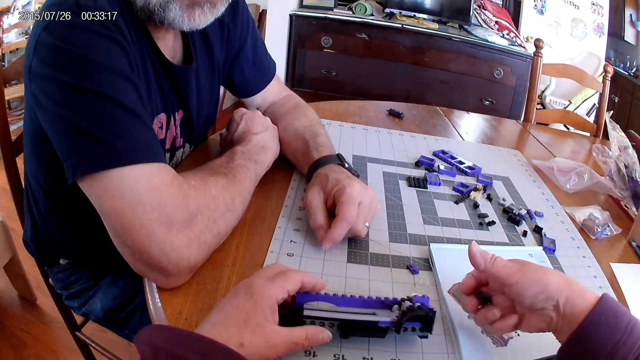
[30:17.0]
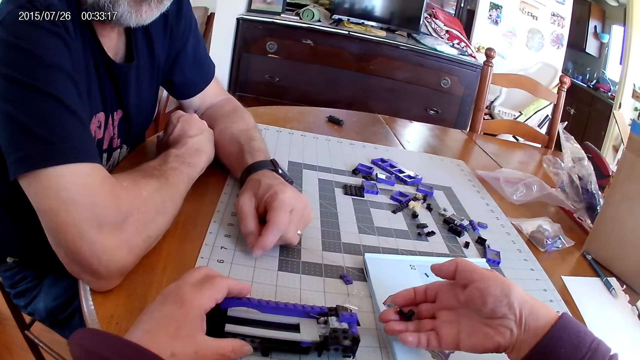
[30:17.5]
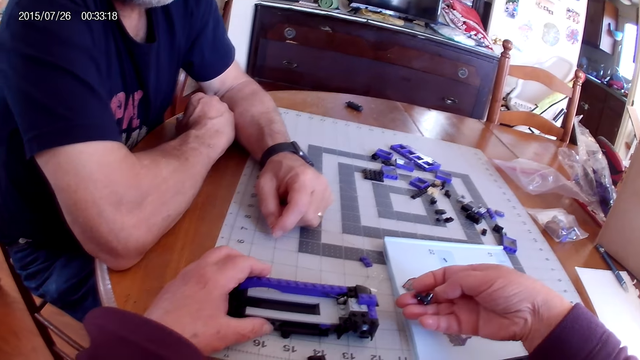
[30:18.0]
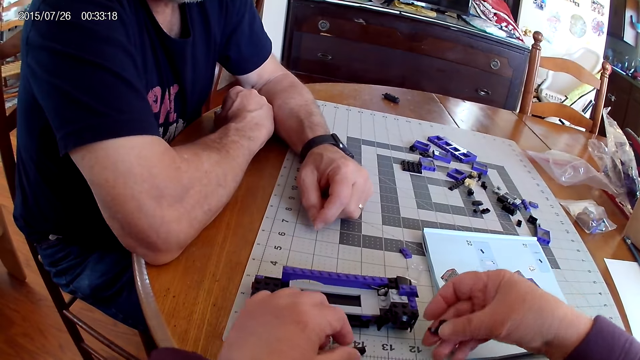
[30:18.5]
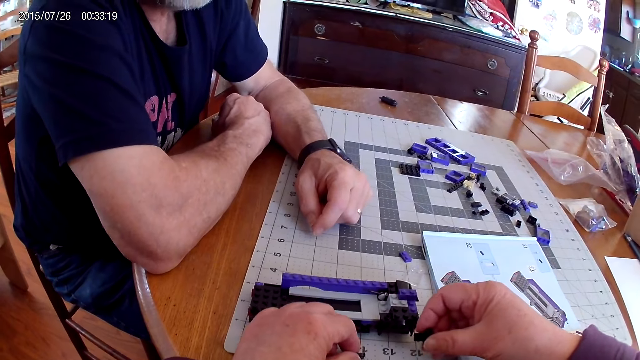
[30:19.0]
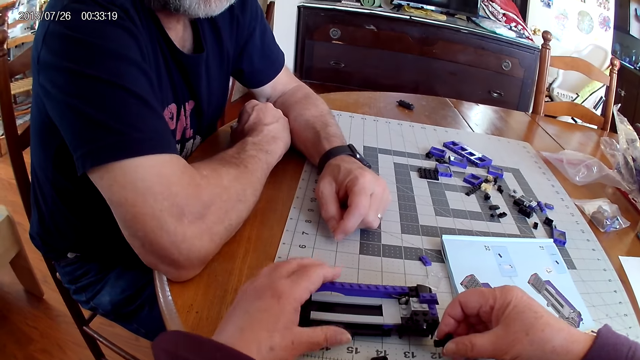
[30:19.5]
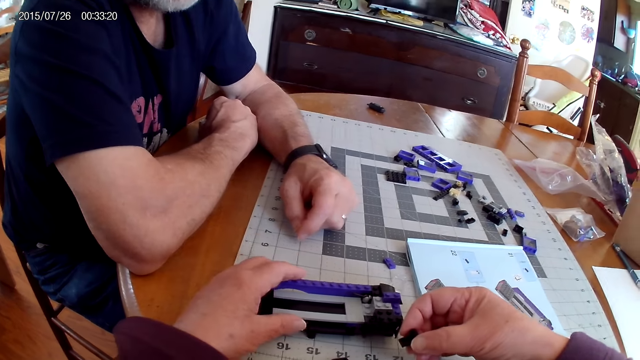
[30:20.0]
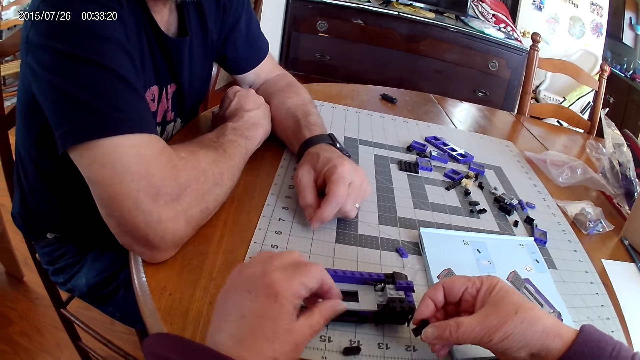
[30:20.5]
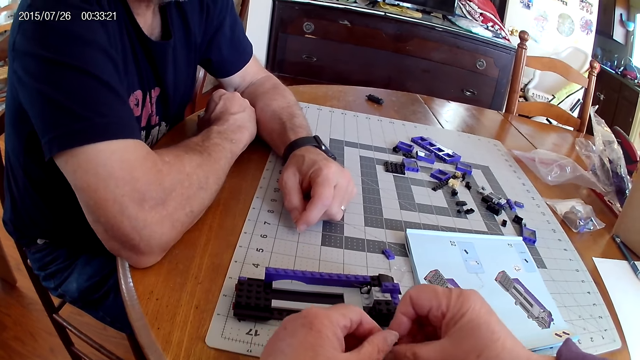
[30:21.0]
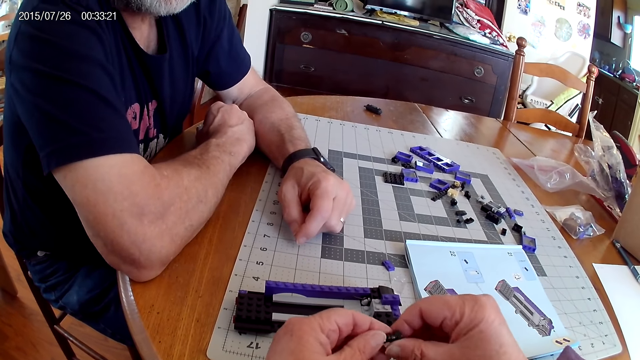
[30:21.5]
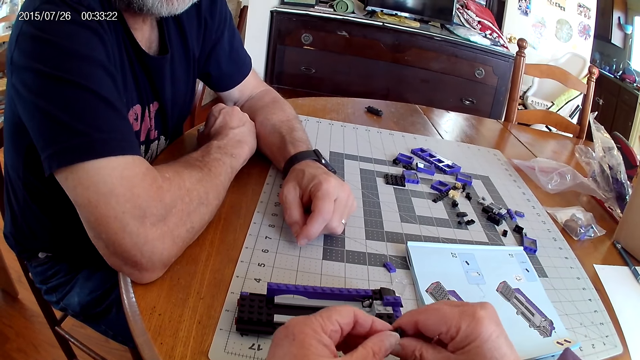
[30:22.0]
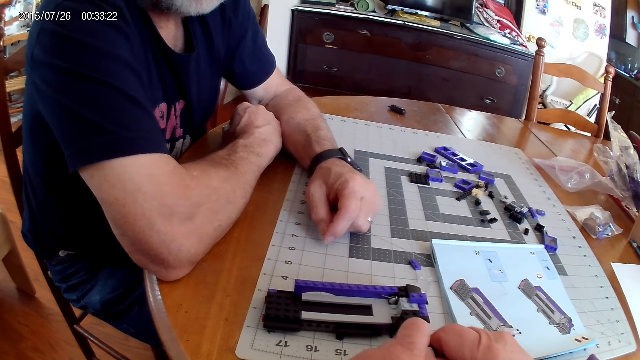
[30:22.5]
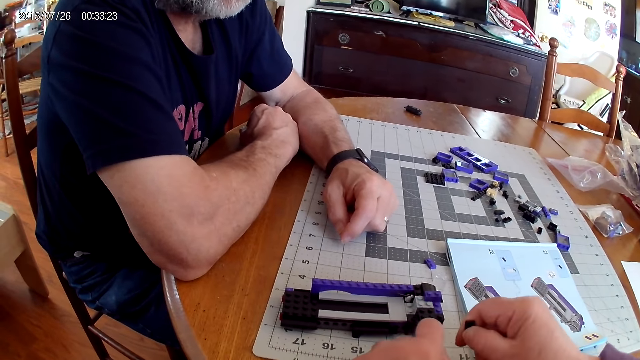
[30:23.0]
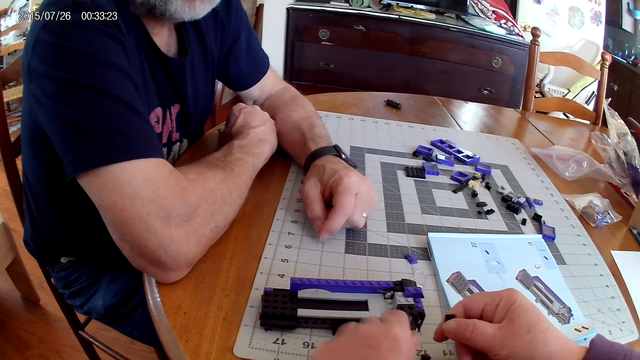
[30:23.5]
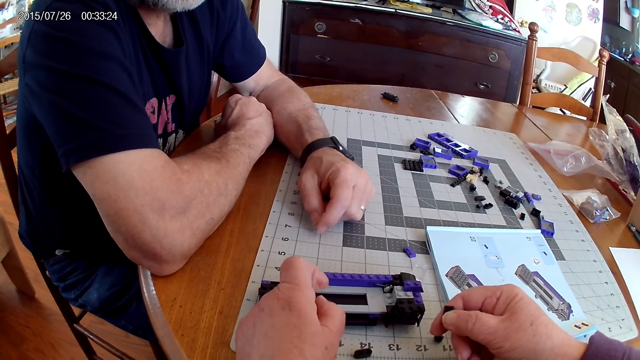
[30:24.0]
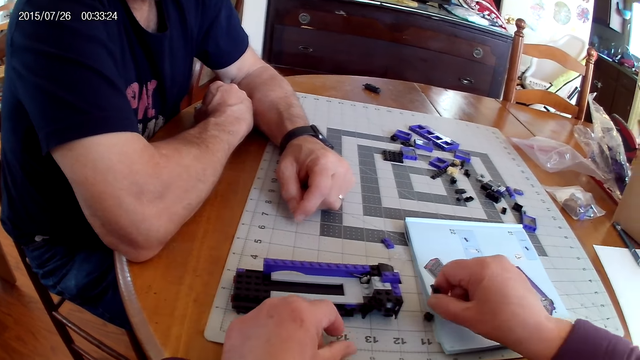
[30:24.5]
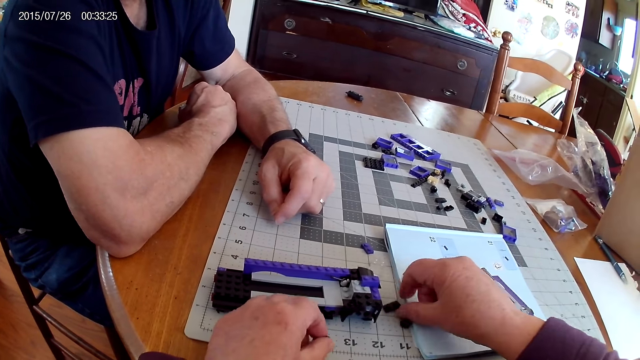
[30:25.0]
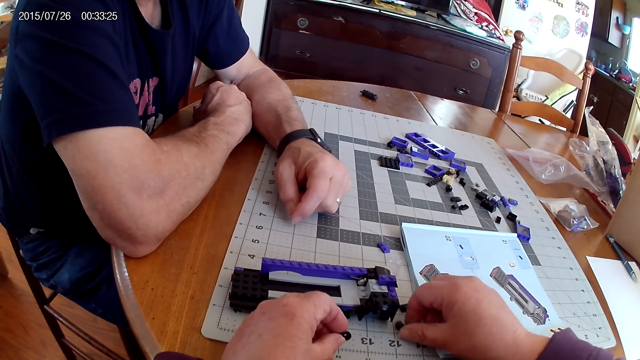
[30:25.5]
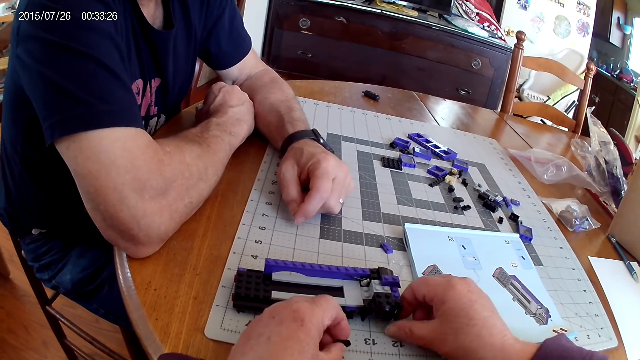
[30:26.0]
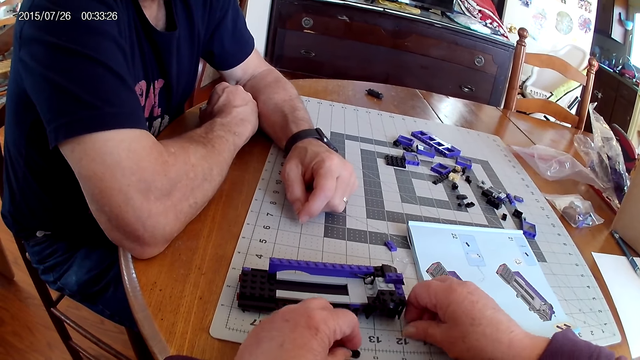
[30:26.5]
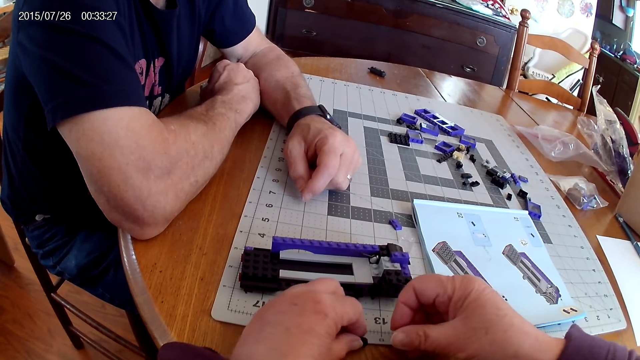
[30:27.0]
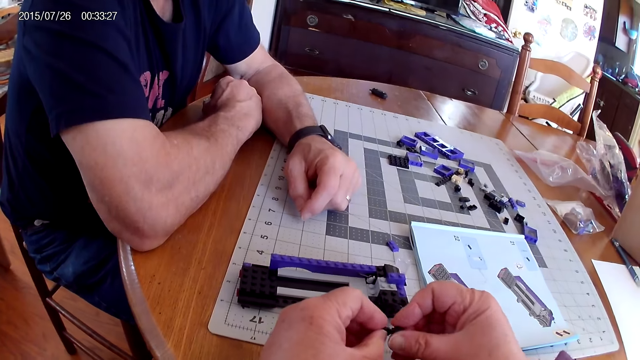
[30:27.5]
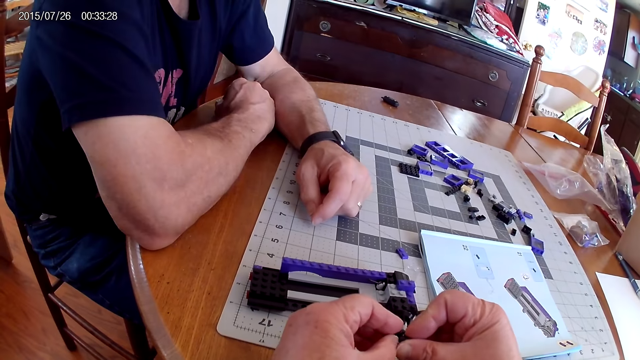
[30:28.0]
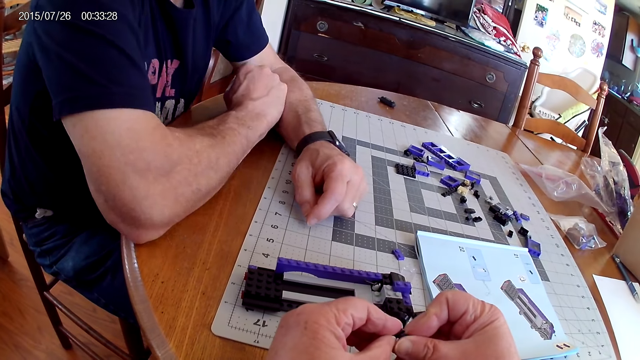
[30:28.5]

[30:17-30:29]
The camera wearer looks at the instructional manual book.

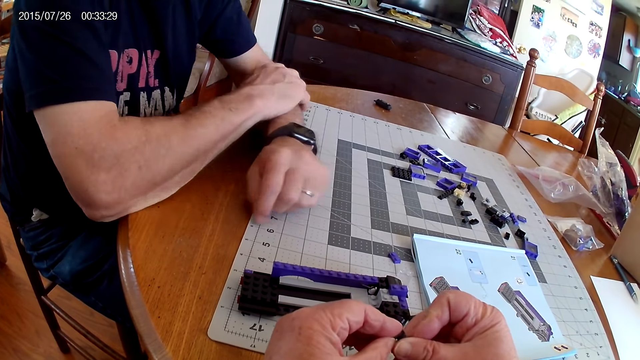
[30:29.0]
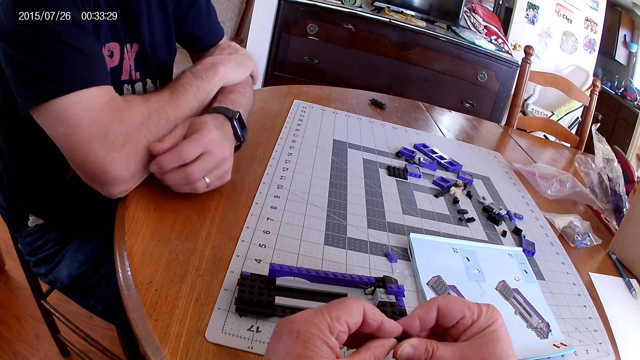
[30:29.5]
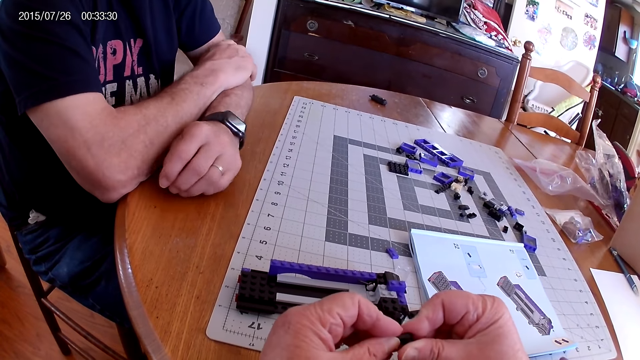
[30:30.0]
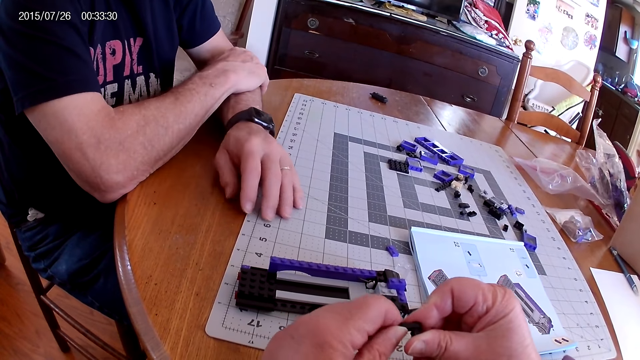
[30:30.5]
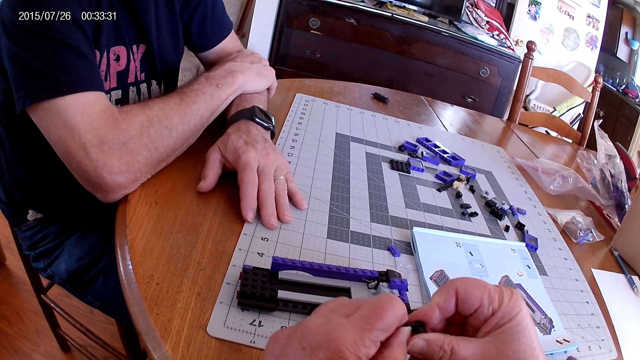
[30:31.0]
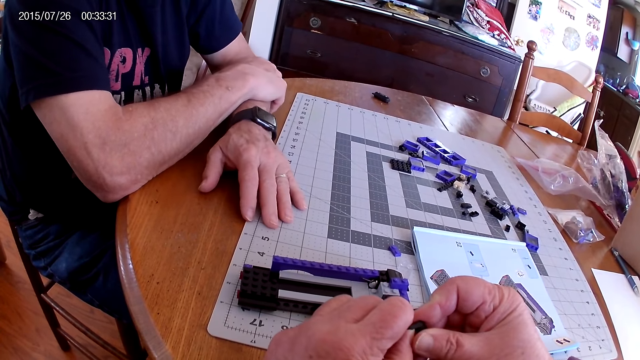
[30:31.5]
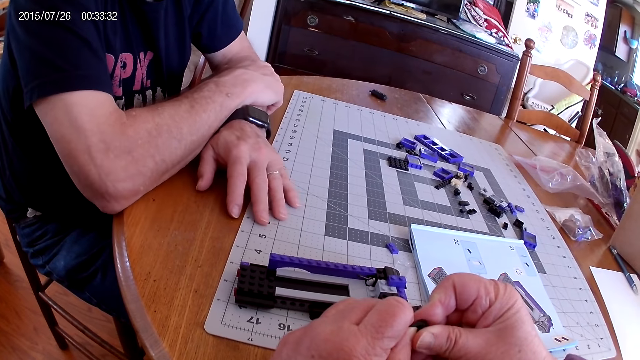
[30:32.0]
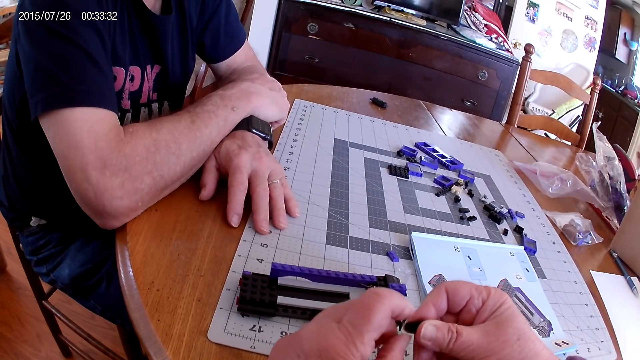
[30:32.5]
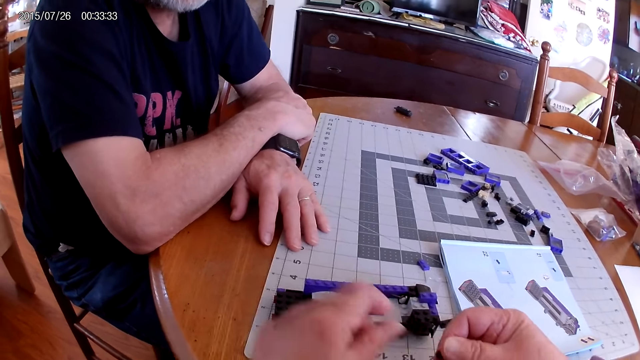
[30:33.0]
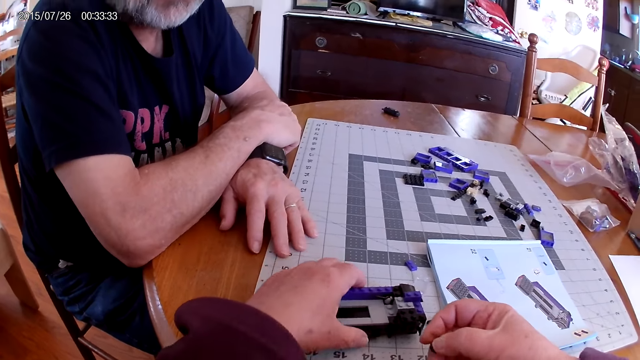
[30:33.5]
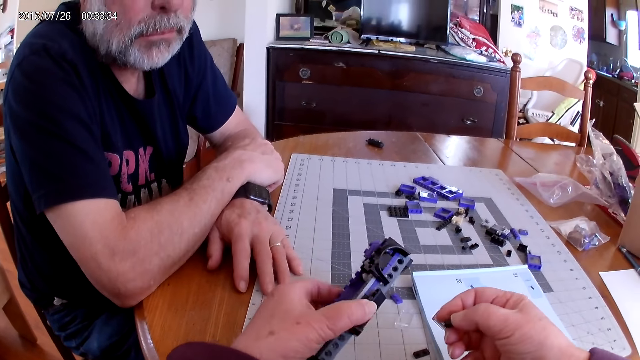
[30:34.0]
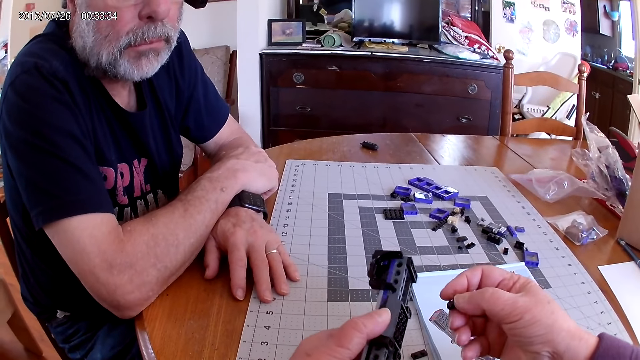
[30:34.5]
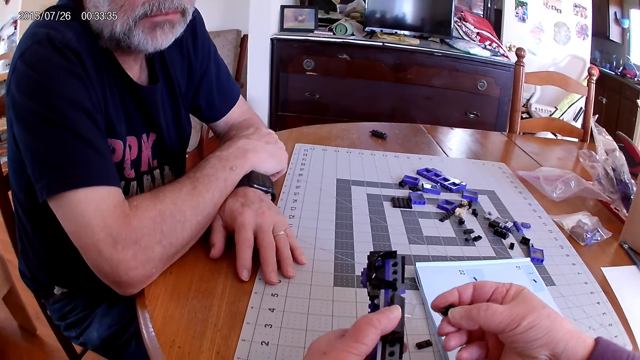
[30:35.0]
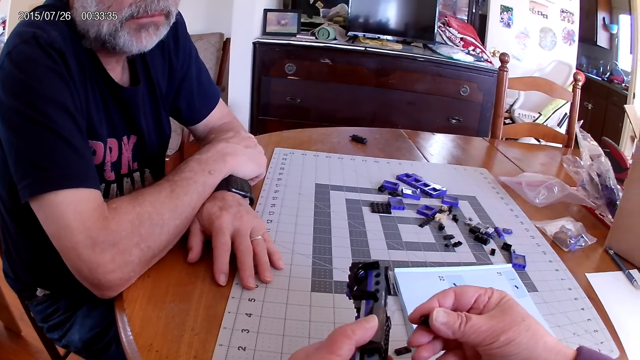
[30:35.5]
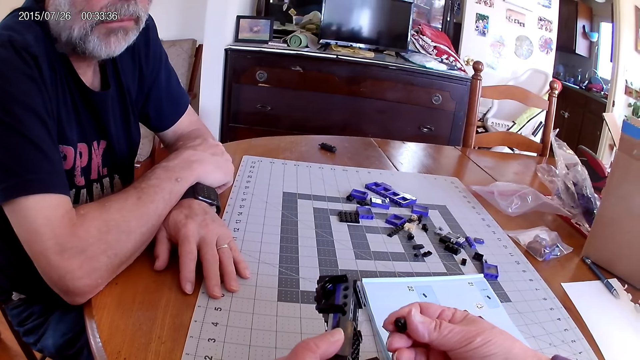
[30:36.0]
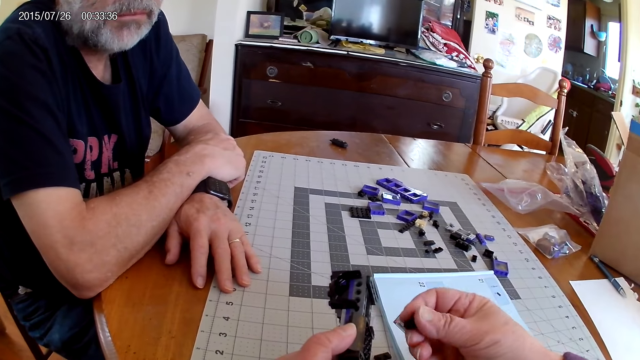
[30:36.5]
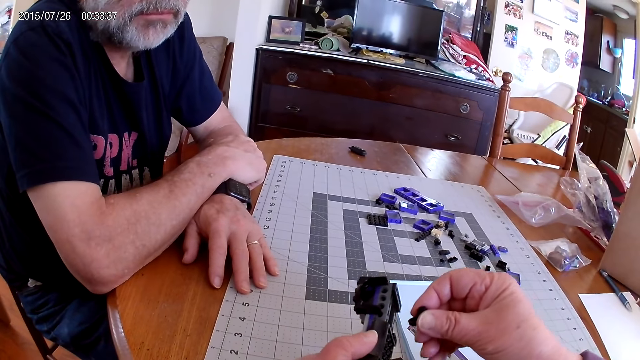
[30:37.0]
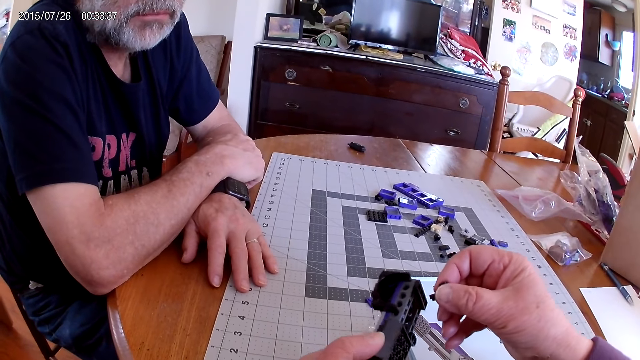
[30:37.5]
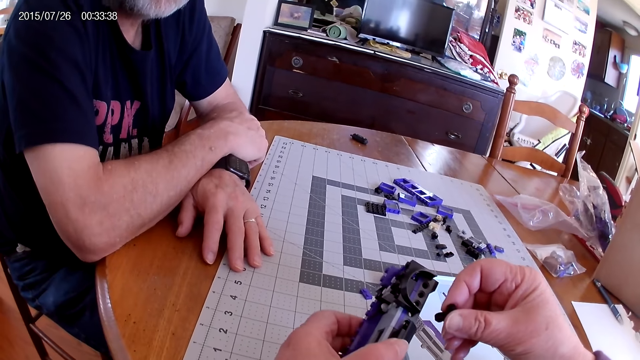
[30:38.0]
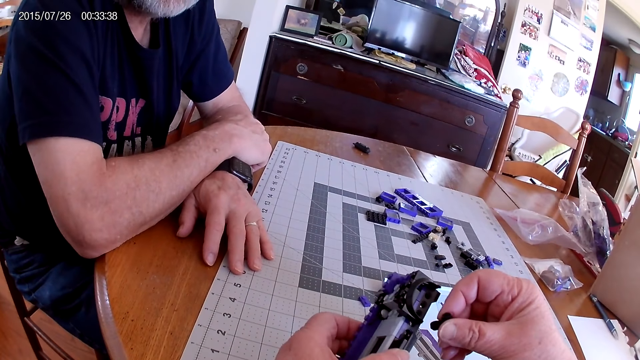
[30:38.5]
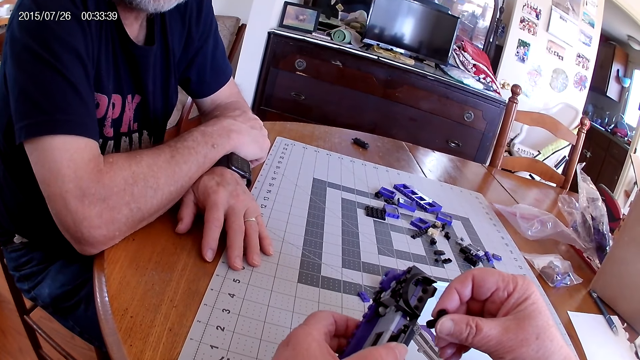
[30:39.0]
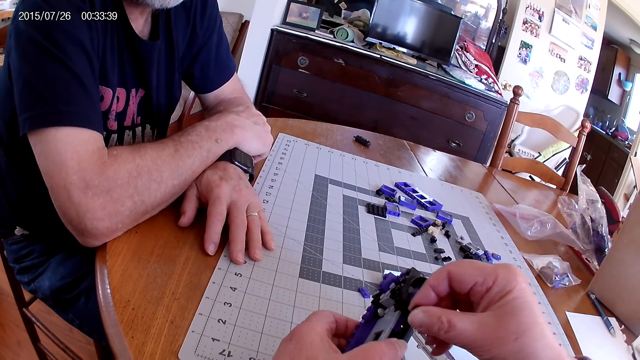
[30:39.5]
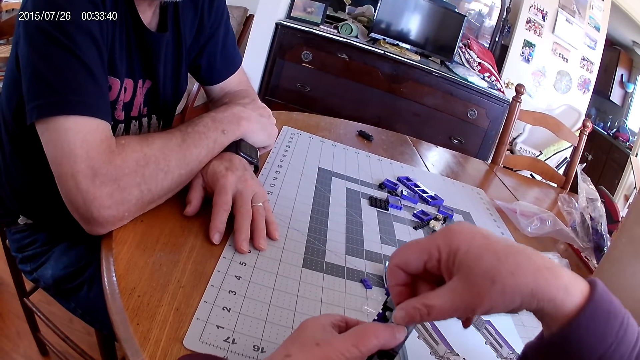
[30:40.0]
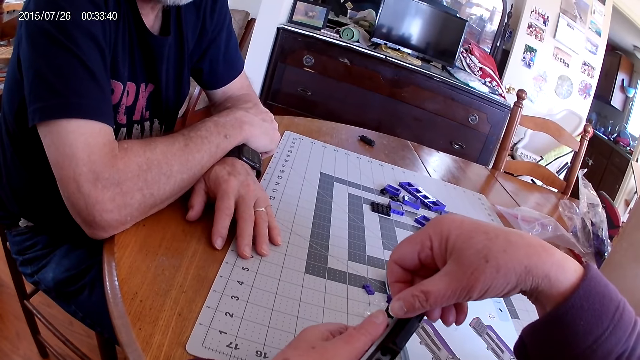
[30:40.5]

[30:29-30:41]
The camera wearer fixes the plastic model.
